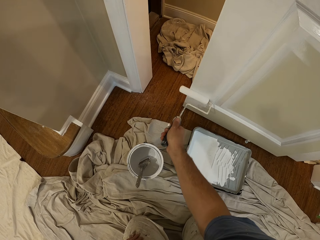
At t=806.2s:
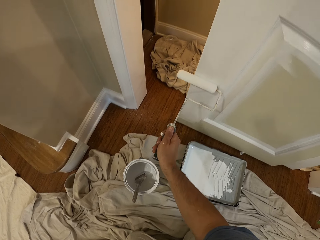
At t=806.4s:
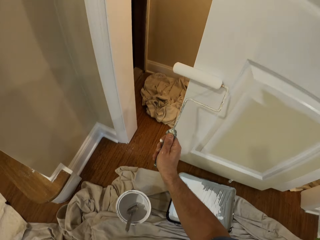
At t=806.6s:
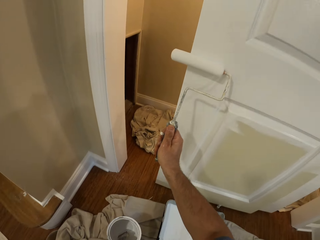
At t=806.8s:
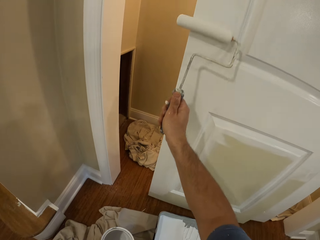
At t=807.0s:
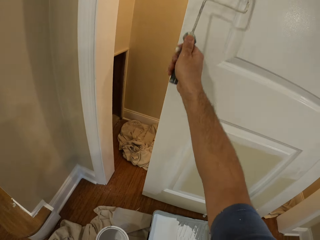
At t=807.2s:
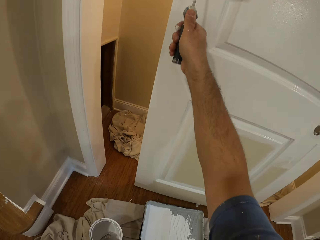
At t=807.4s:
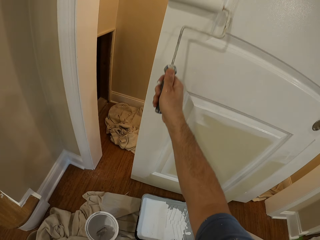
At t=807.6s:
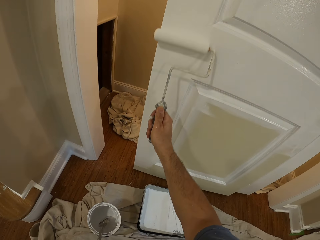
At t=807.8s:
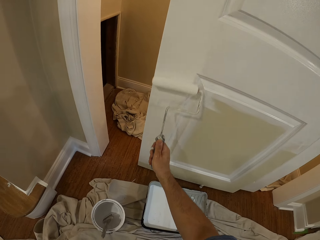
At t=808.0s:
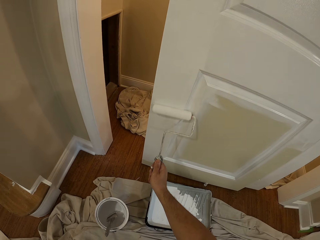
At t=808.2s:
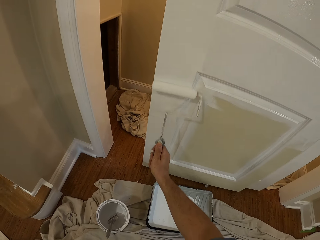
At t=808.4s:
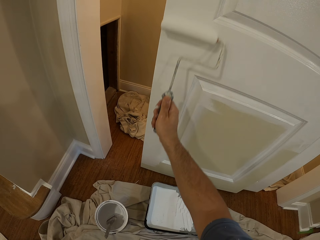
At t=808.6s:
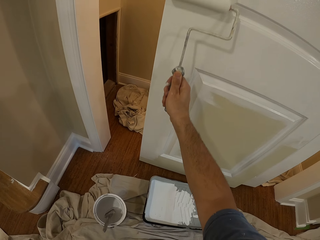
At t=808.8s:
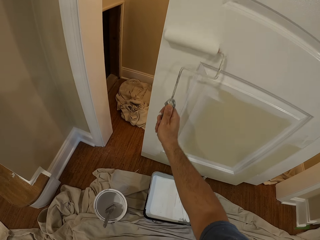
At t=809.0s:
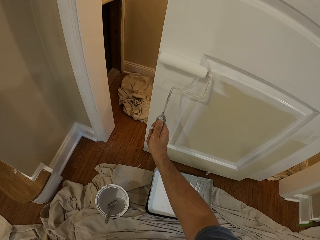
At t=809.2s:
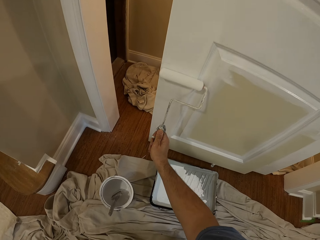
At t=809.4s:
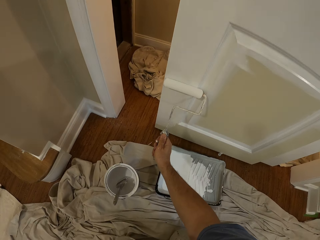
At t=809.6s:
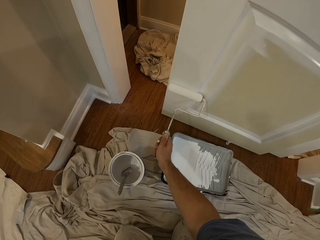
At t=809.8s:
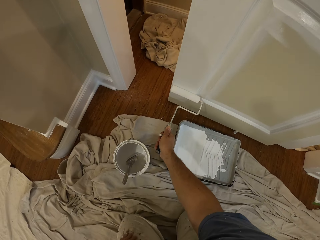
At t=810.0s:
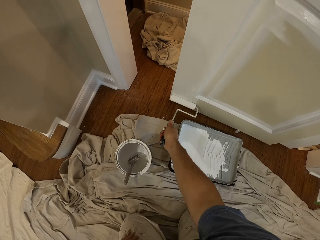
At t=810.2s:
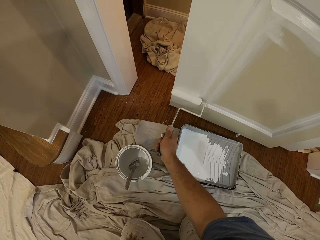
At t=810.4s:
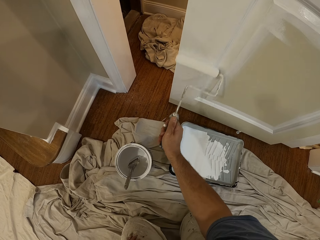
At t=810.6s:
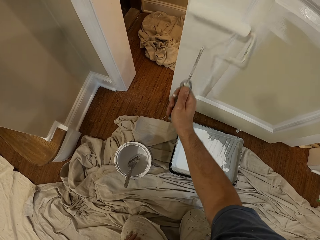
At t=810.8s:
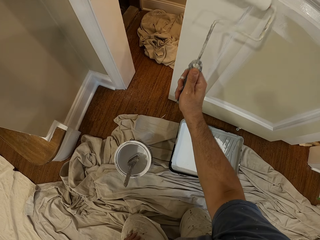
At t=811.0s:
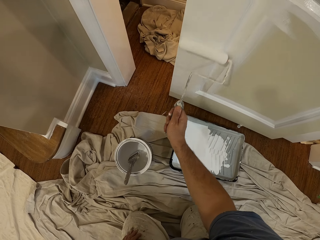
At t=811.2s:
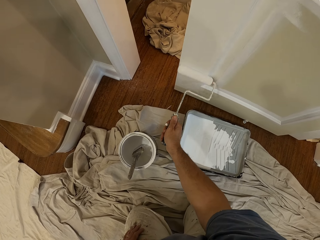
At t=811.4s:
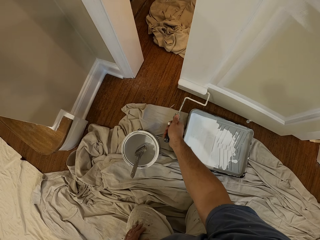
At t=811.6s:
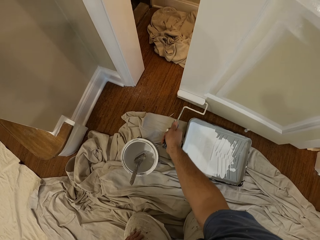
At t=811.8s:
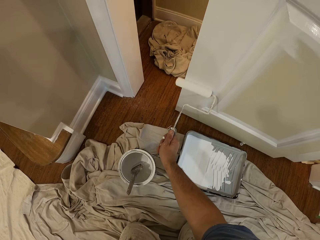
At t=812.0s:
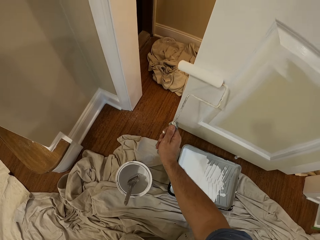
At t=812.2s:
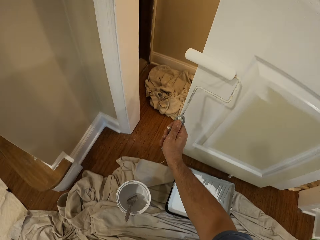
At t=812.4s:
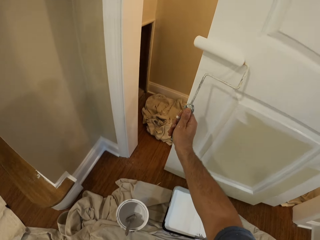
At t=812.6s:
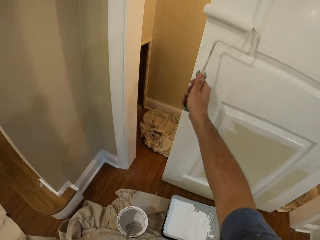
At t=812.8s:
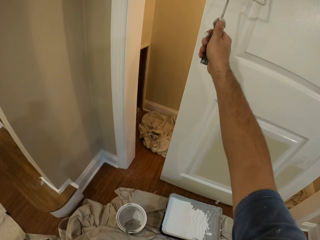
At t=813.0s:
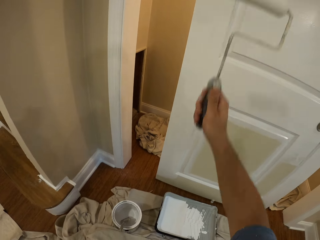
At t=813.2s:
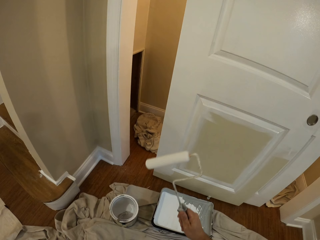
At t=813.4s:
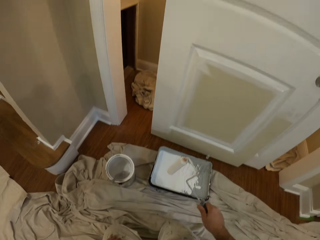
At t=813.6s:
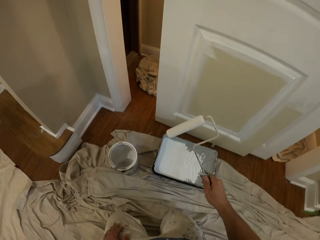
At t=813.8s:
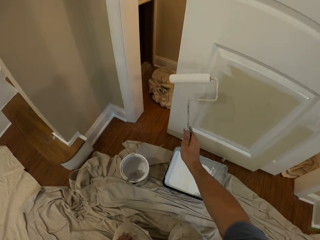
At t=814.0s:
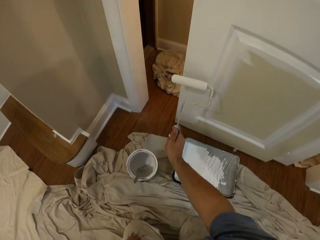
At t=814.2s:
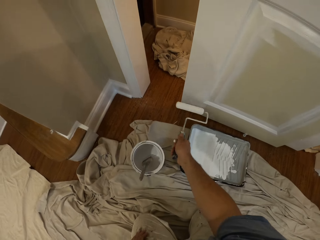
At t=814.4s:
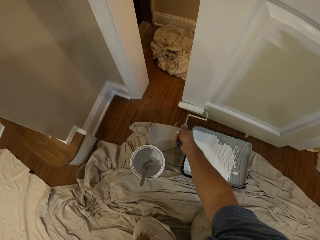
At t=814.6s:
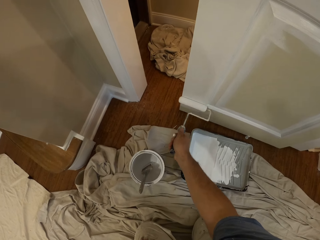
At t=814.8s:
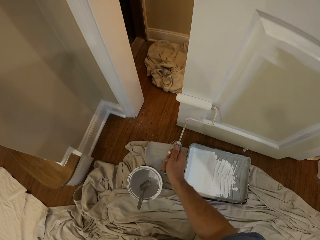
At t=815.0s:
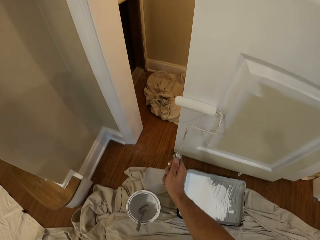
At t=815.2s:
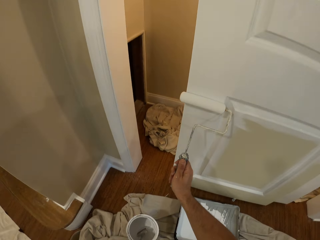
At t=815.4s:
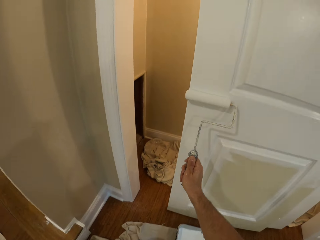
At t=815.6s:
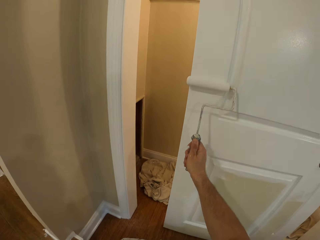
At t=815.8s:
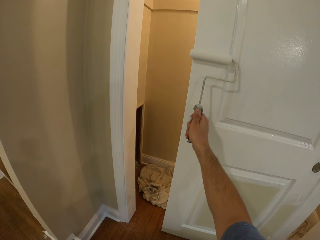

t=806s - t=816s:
The camera wearer removes the paint roller from the door. He paints the door with the paint roller in his right hand.

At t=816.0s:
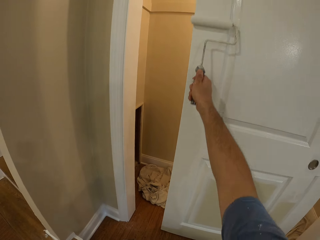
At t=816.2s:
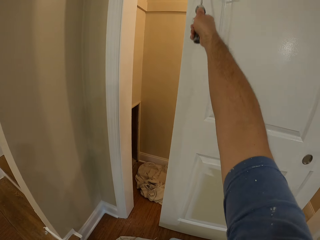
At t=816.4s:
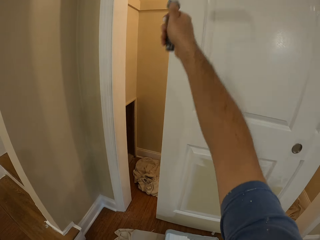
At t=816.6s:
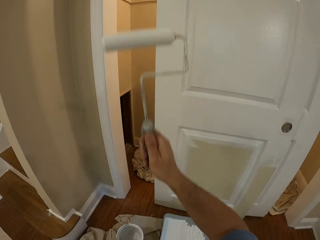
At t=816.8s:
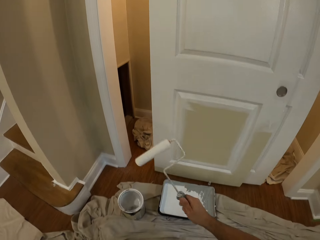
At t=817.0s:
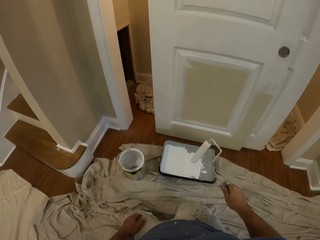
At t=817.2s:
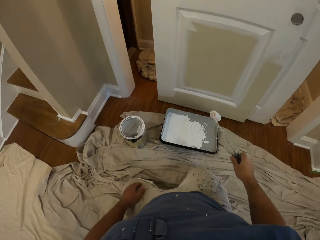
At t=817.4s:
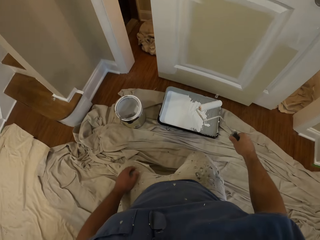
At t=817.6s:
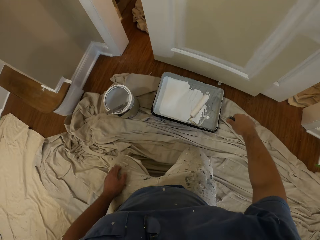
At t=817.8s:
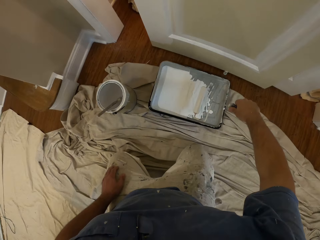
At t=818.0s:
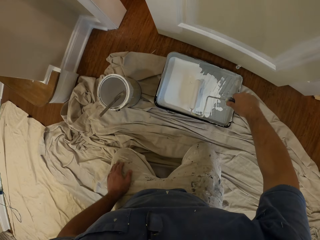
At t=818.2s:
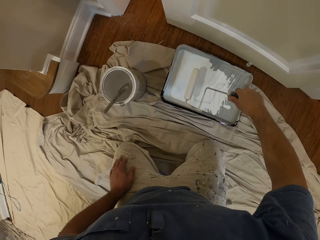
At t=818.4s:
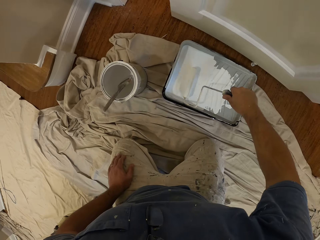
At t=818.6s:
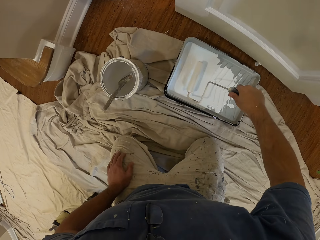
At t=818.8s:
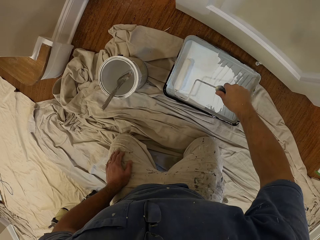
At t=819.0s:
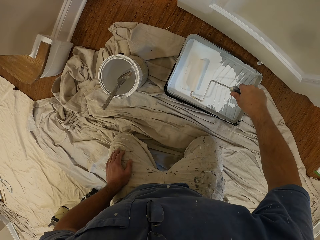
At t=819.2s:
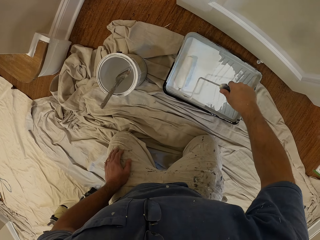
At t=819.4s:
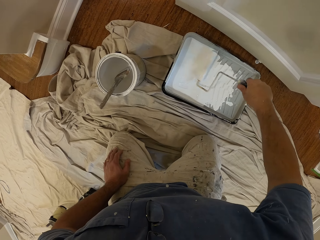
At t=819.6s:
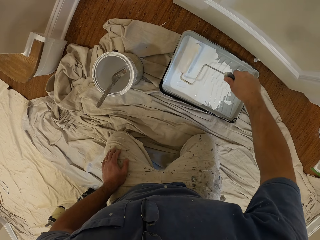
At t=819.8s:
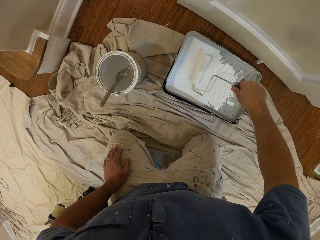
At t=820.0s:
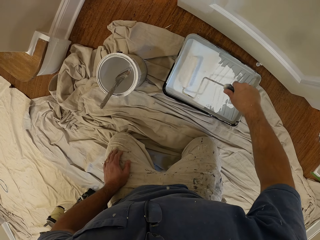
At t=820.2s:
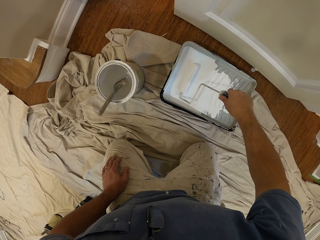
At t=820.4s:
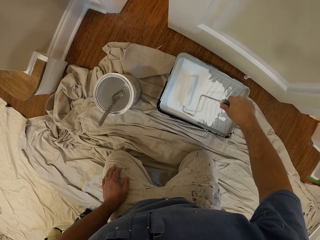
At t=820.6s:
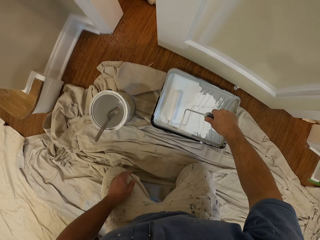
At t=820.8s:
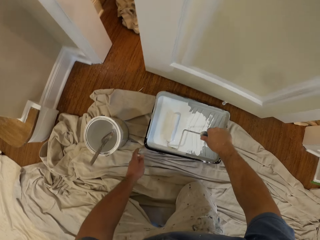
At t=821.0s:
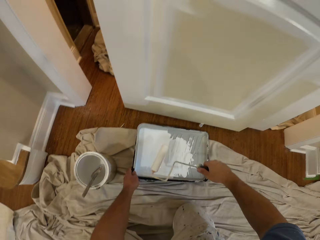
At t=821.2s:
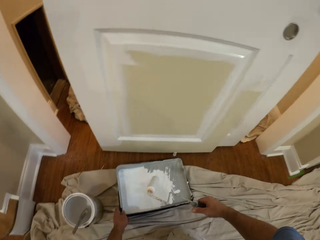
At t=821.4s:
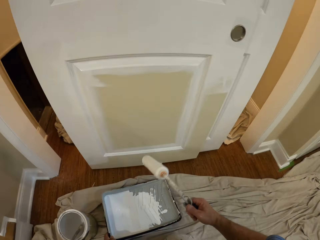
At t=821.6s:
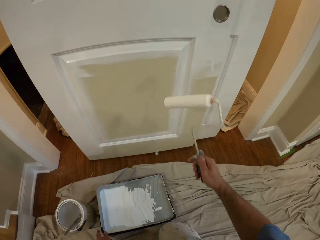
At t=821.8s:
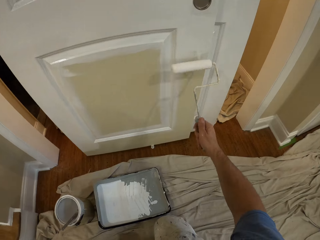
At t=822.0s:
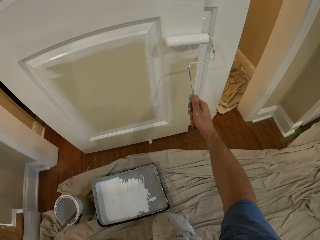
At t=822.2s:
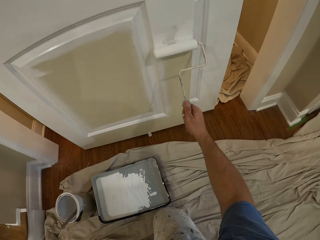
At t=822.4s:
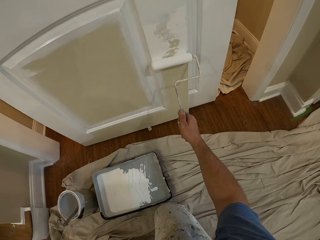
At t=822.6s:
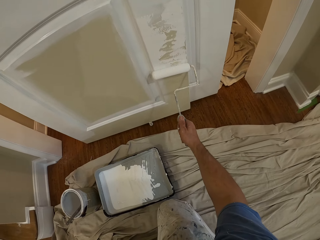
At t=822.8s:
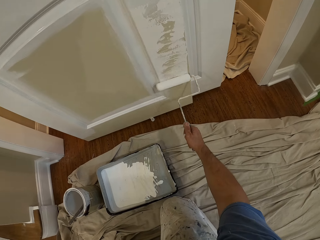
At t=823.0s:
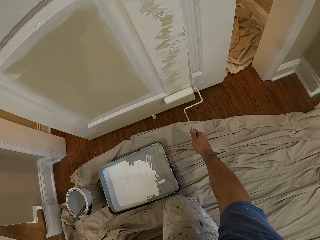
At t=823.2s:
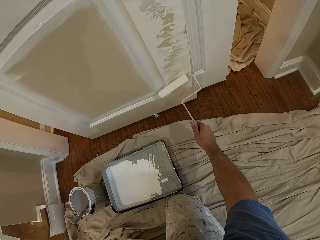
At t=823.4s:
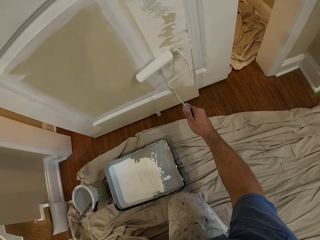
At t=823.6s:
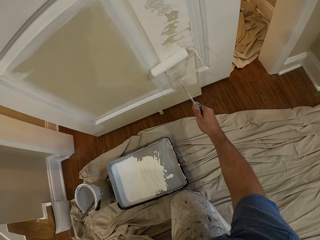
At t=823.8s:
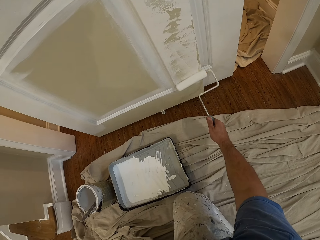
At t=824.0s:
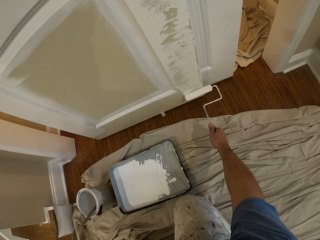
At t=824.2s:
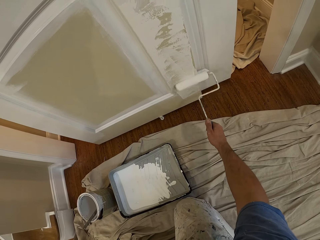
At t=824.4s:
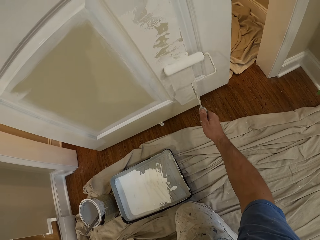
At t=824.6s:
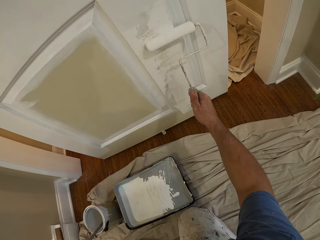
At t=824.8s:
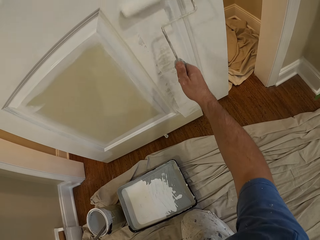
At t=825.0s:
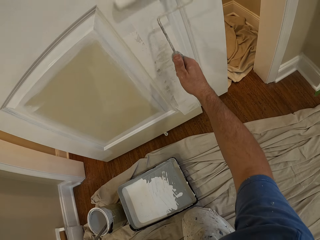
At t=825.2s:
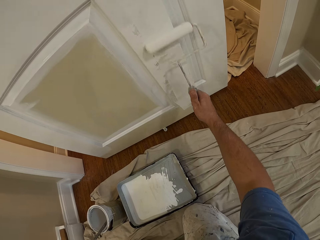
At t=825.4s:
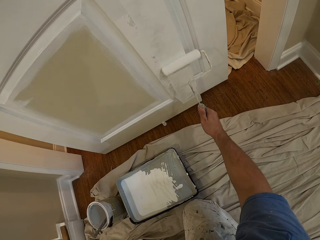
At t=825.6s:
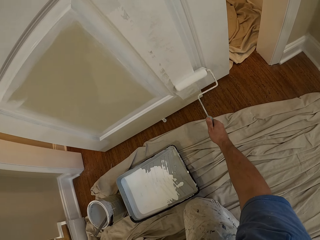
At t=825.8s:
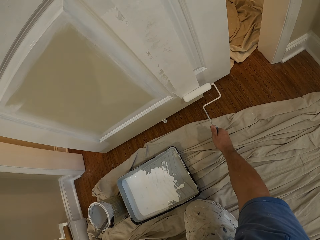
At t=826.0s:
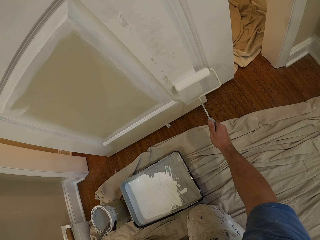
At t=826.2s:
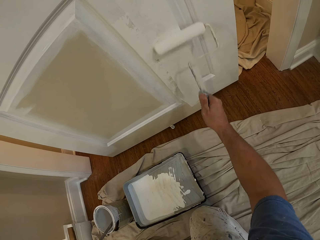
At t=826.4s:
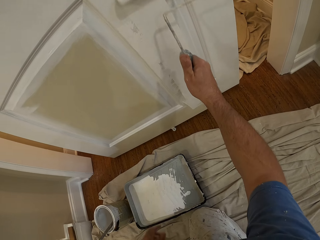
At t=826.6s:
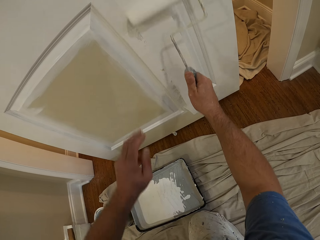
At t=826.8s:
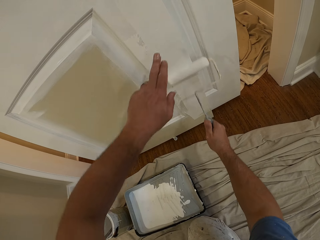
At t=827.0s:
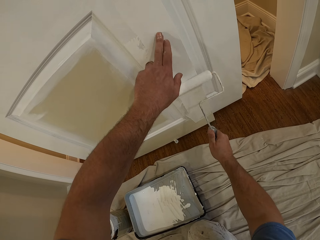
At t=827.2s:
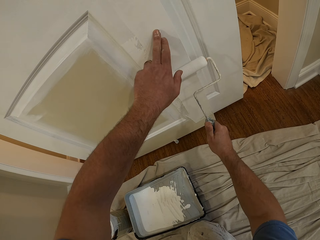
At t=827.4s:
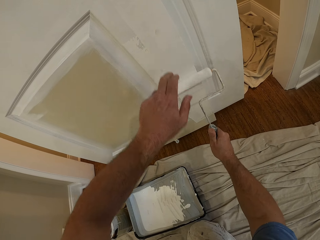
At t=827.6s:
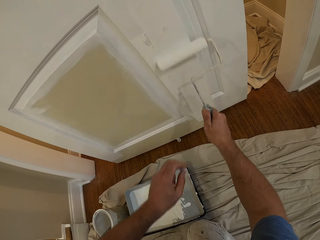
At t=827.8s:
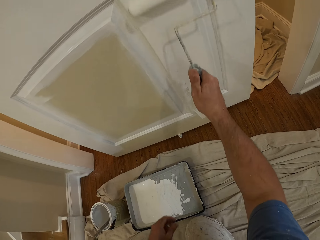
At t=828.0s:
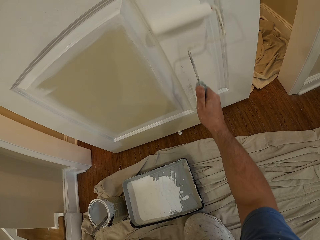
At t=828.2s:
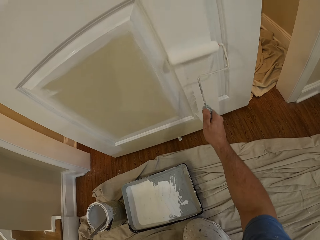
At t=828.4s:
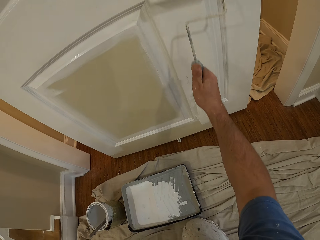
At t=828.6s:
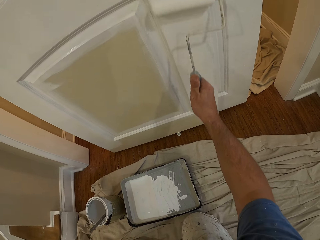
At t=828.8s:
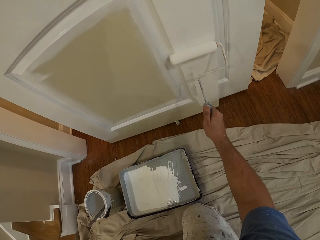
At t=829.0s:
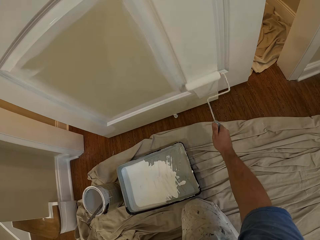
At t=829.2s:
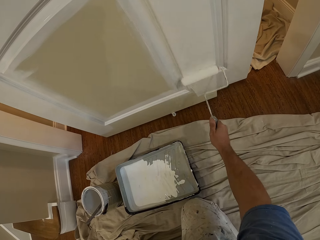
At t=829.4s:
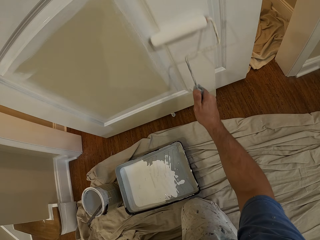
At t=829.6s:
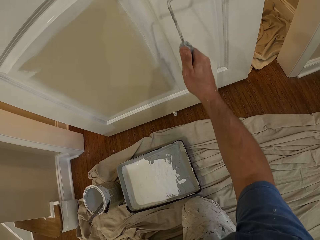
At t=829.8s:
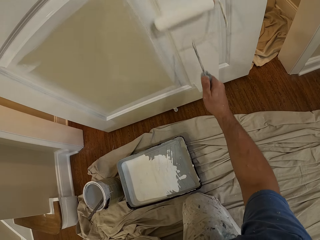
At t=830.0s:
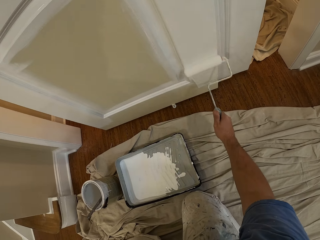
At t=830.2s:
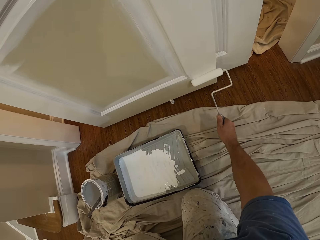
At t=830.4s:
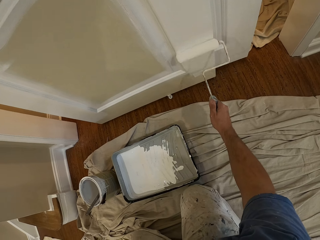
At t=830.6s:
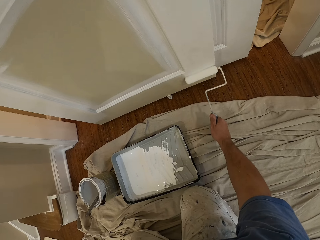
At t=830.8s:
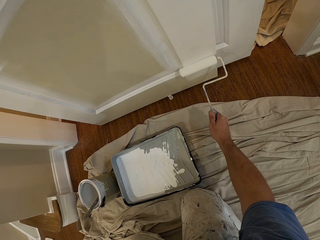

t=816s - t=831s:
The camera wearer removes the paint roller from the door. He inserts the paint roller into the paint container. He adjusts the paint container on the floor with his left hand. He paints the door with the paint roller in his right hand. He wipes his left finger over the door.
